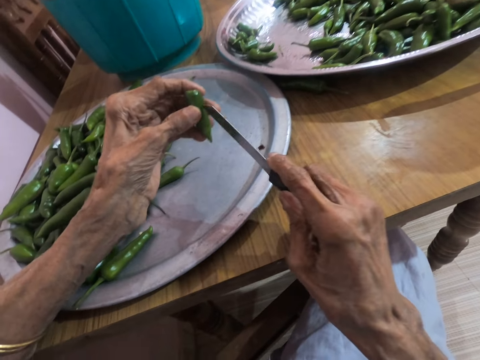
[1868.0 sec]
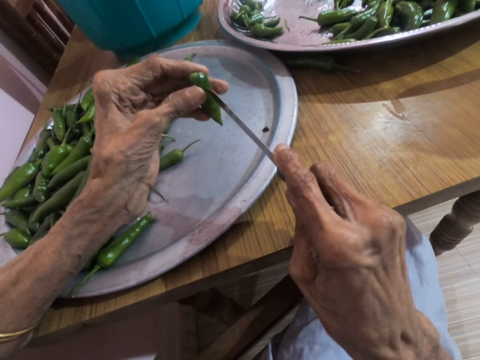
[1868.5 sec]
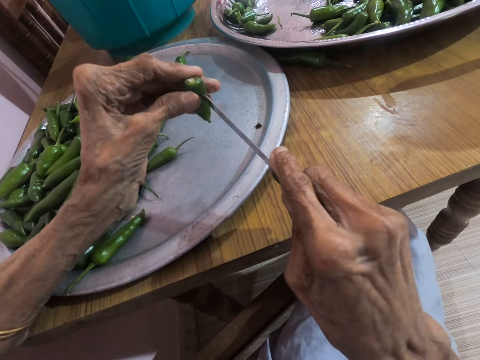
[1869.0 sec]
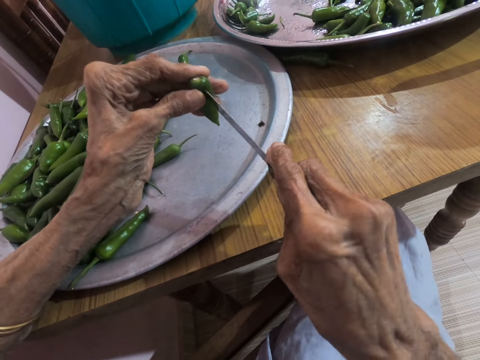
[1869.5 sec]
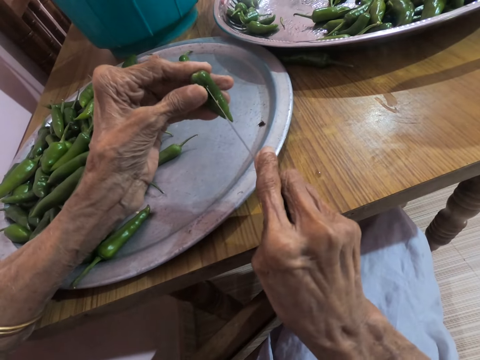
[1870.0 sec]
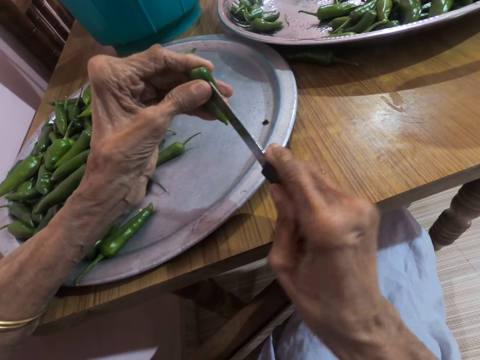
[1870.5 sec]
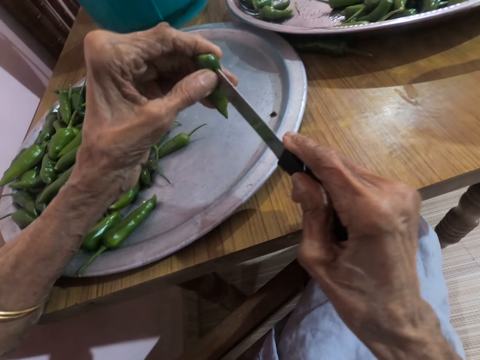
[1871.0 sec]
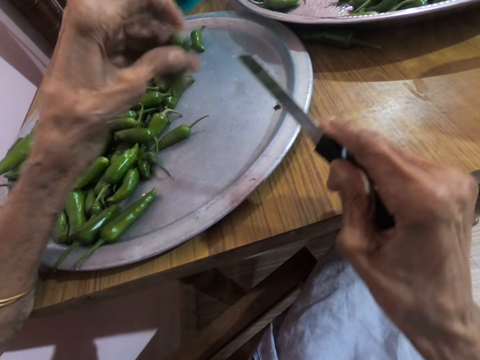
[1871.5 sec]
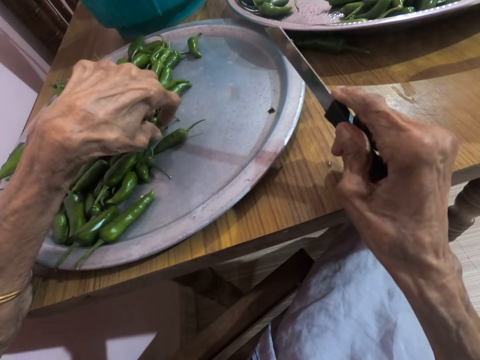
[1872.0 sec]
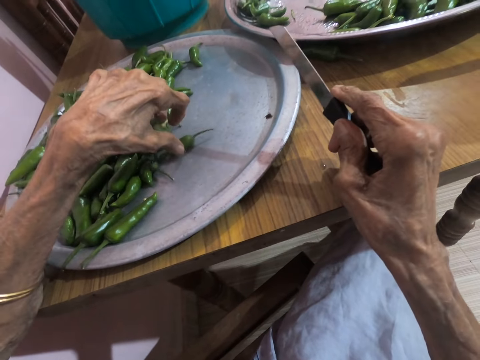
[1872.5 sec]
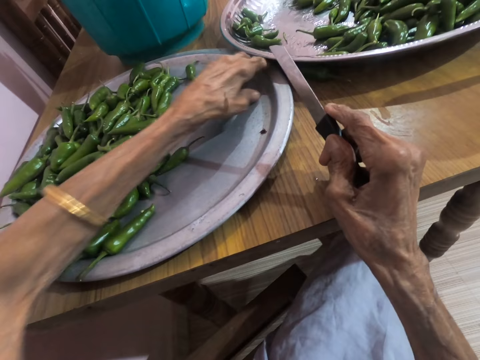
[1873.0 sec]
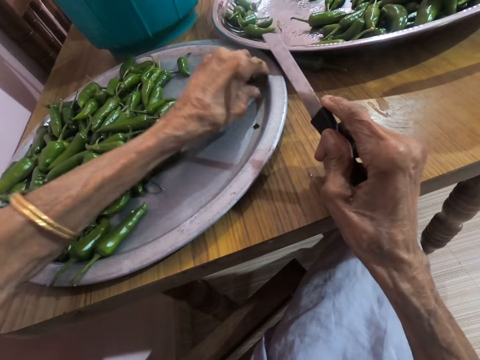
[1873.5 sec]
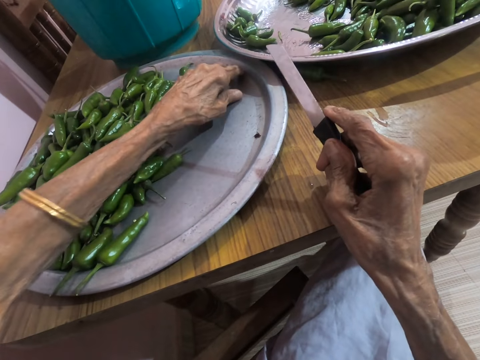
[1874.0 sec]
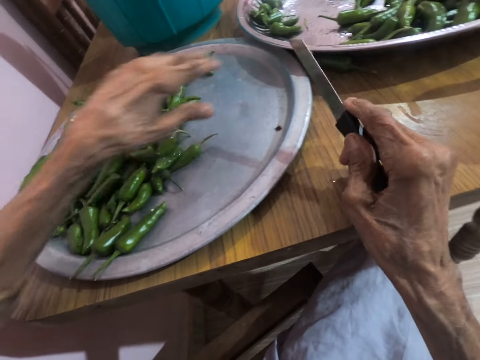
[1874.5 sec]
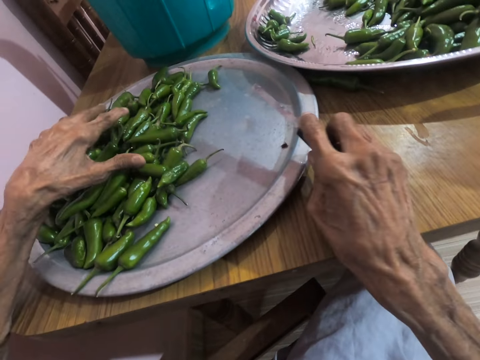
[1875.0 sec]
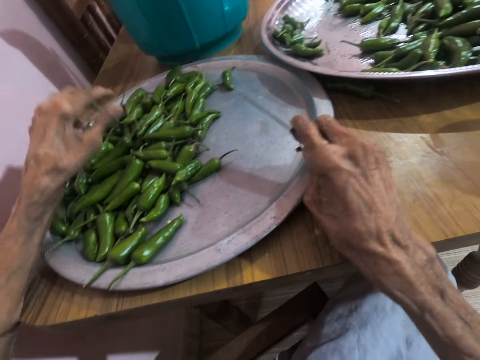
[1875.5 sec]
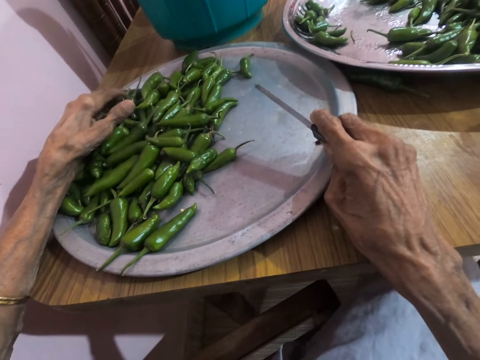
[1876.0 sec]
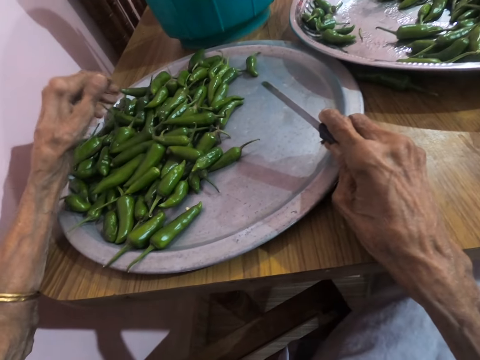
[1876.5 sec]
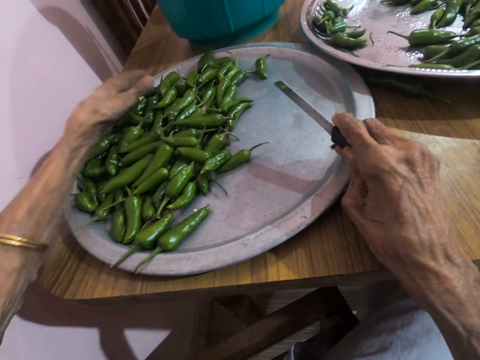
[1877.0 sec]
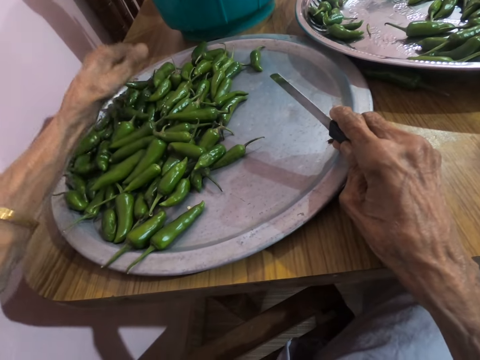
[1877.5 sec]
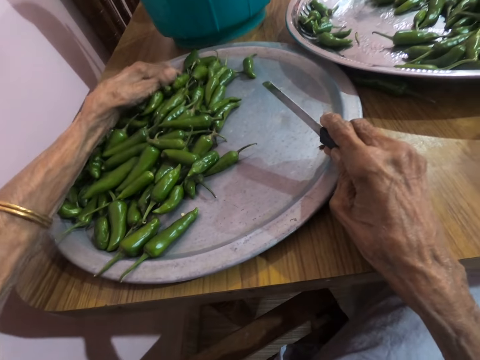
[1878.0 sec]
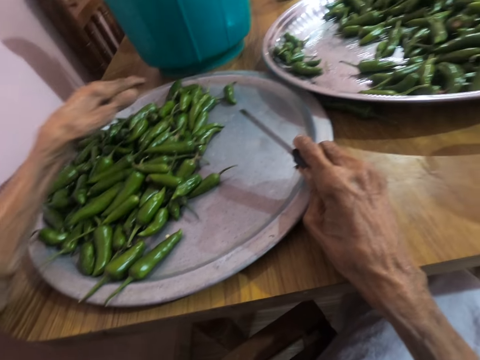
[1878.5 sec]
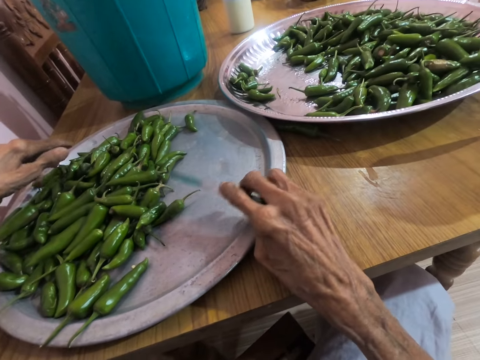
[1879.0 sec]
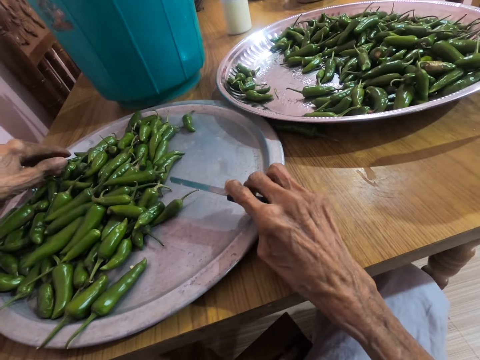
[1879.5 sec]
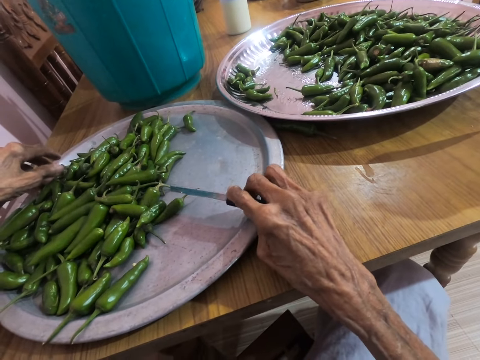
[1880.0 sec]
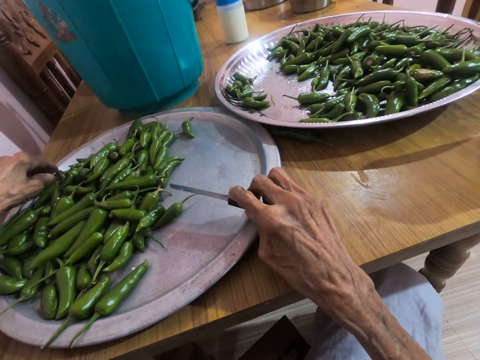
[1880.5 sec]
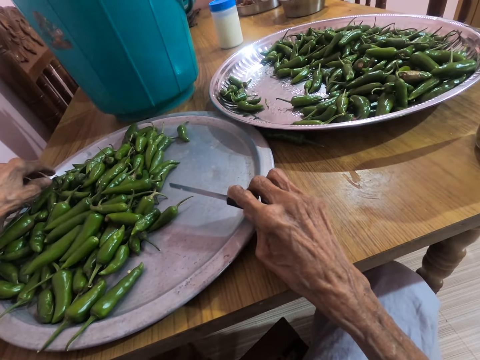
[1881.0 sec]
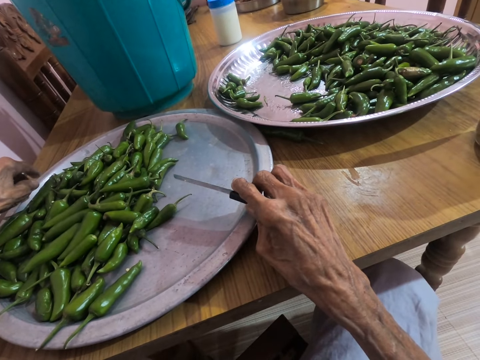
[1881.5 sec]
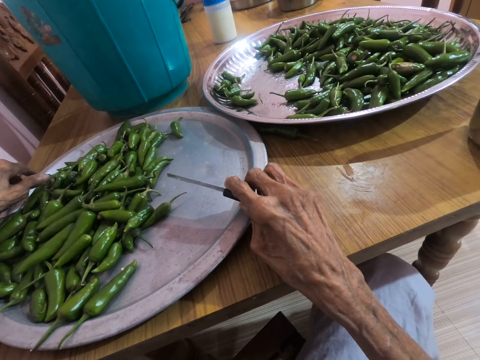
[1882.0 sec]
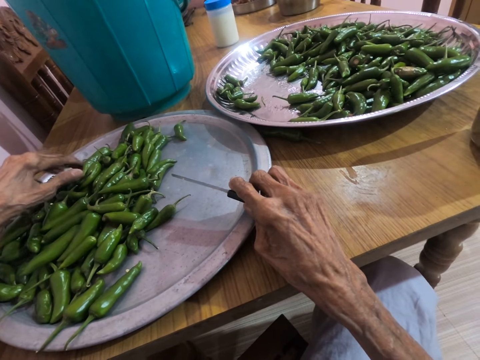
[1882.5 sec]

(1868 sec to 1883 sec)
The camera wearer cuts the serrano pepper with the knife in her right hand. She drops the serrano pepper on the tray with her left hand. She rubs the tray with her left hand. She touches the serrano peppers on the tray with her left hand. She touches the peppers.

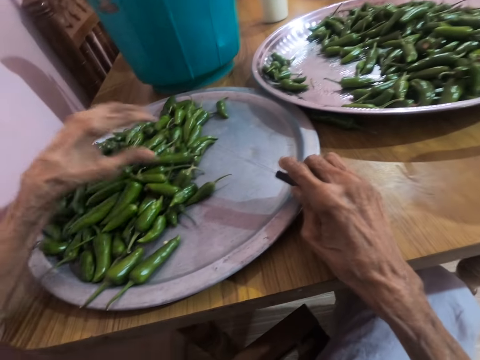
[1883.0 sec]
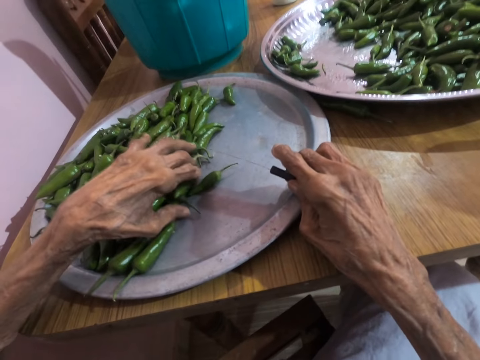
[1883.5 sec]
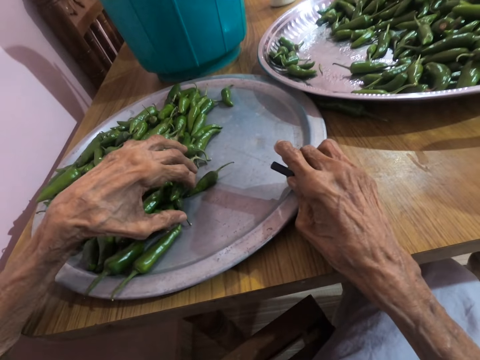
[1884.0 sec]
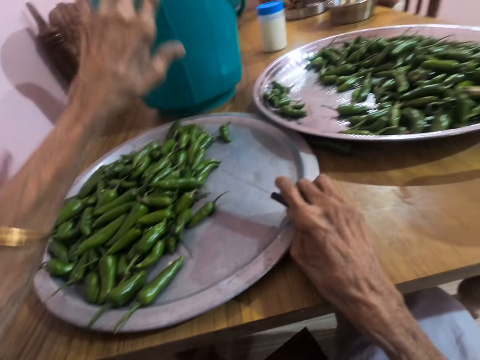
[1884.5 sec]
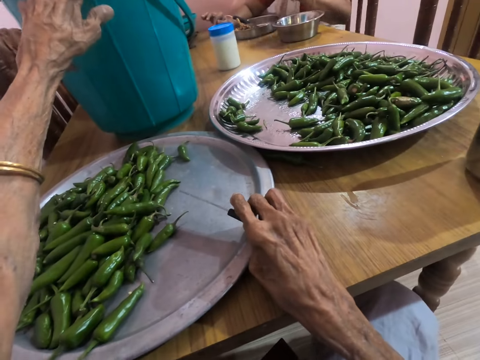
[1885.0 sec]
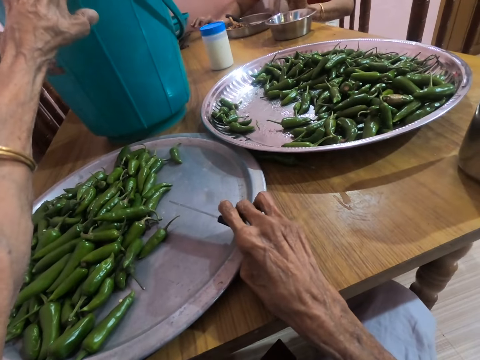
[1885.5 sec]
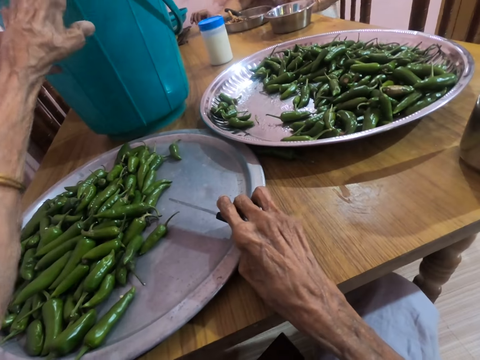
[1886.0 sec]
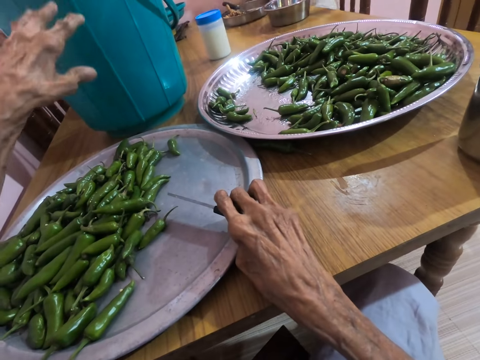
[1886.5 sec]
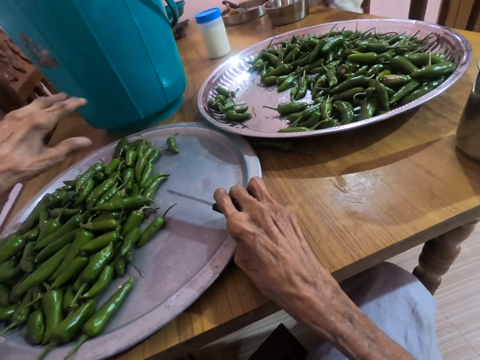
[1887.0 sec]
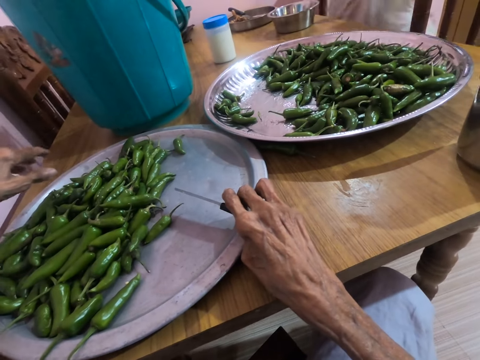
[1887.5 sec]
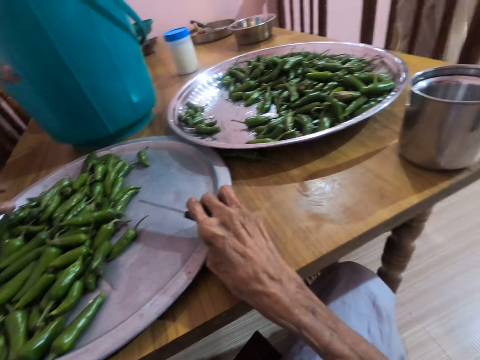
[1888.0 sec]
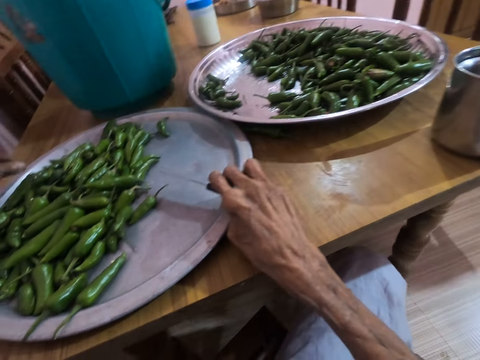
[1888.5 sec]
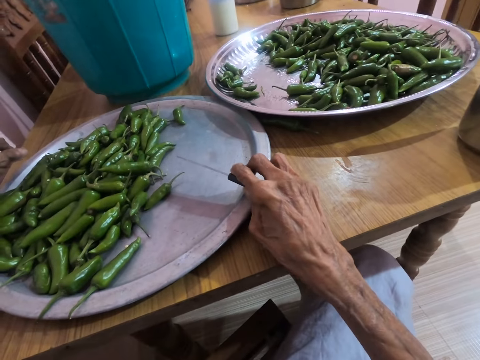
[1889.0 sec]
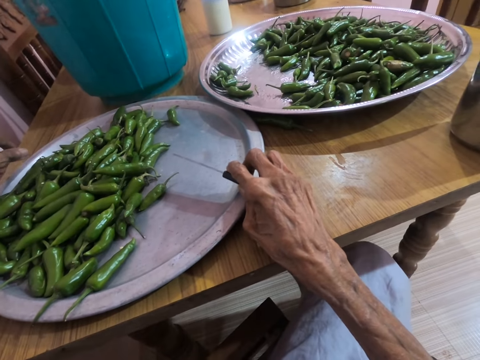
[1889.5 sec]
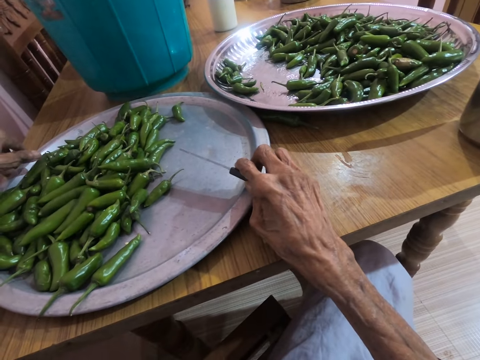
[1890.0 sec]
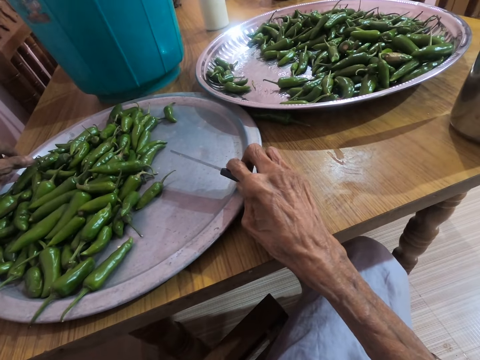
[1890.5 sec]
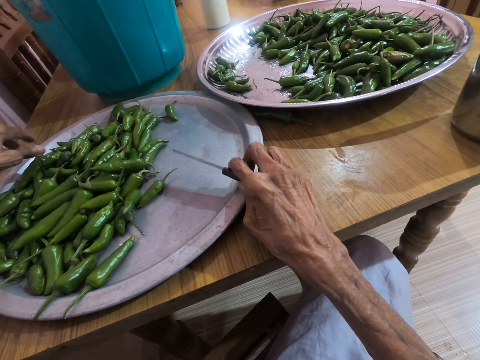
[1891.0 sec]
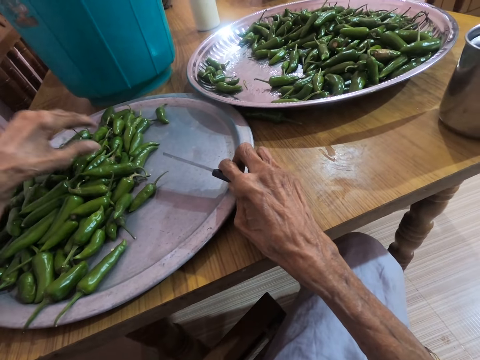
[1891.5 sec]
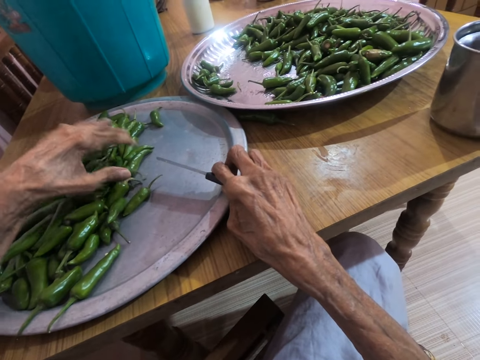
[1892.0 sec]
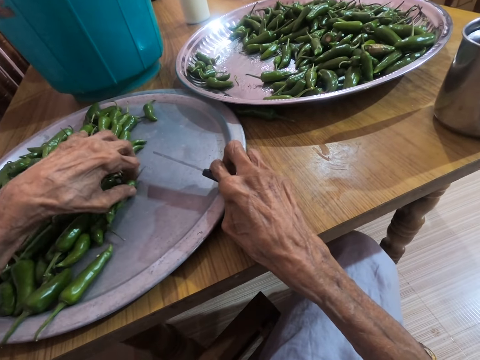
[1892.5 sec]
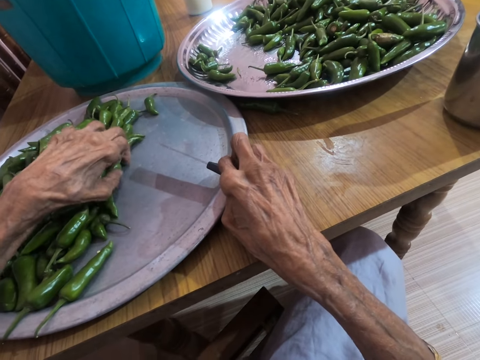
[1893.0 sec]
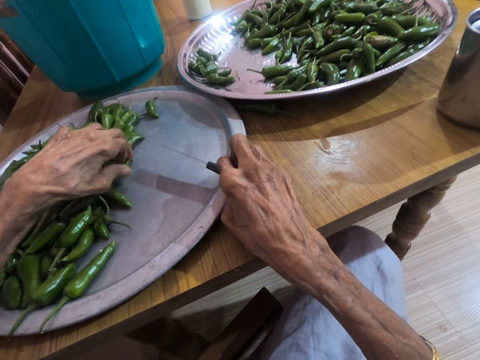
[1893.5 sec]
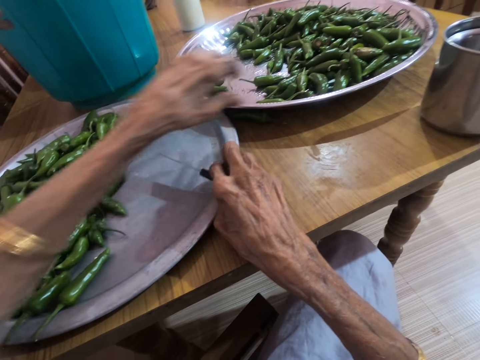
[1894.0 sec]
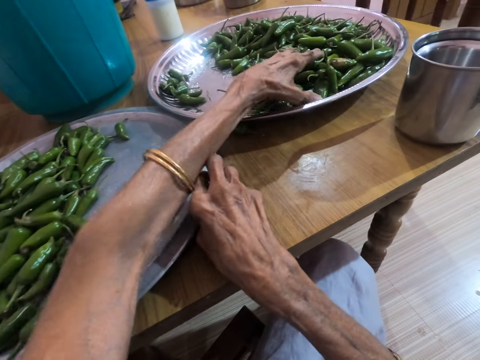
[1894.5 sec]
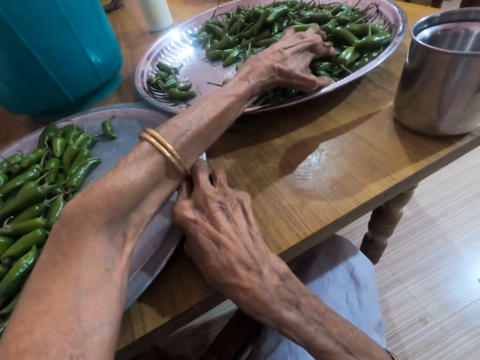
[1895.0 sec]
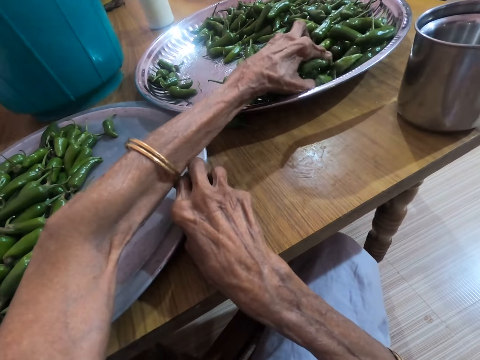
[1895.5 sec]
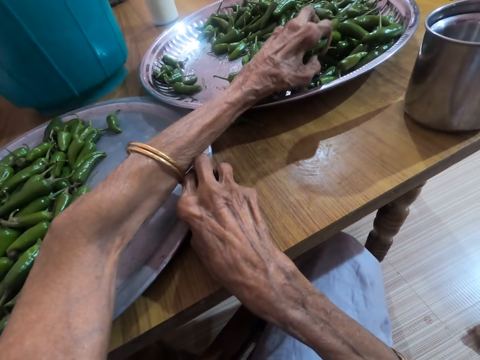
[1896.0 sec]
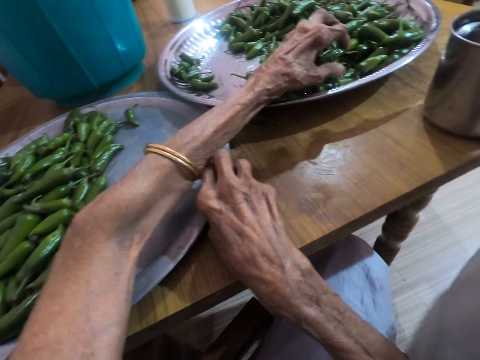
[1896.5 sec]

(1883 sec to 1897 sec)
The camera wearer touches a bucket with her left hand. She touches the serrano peppers on the tray with her left hand. She packs the serrano peppers from the tray with her left hand.
